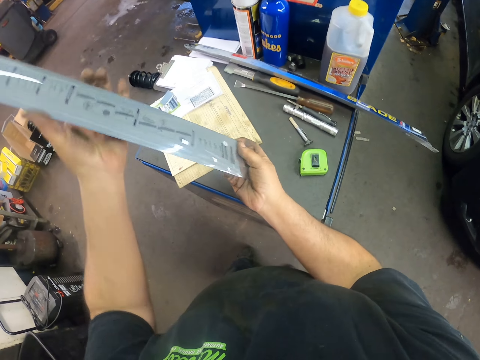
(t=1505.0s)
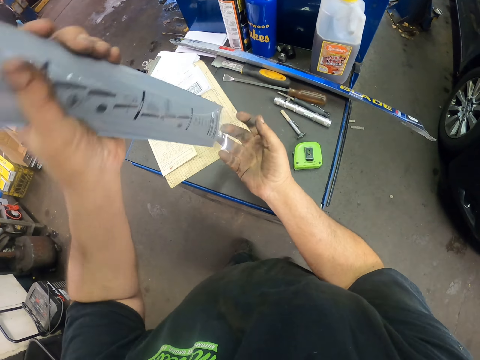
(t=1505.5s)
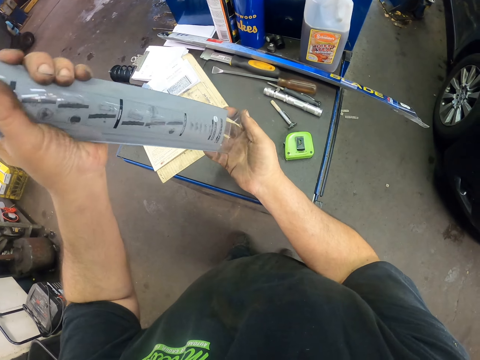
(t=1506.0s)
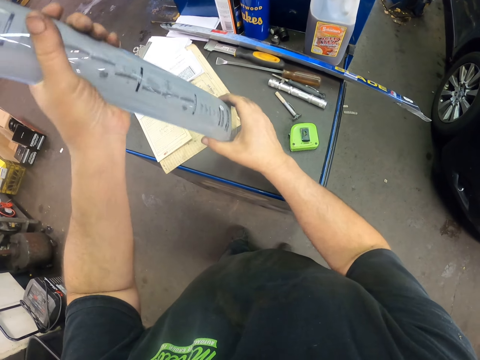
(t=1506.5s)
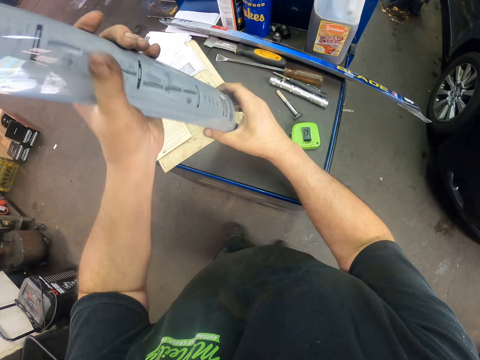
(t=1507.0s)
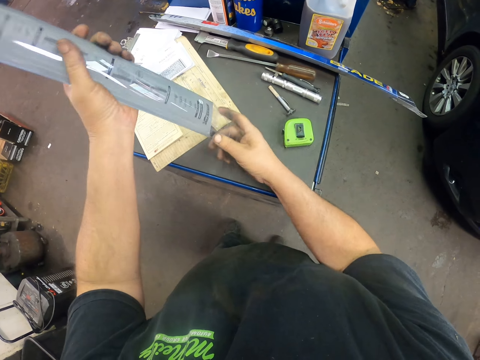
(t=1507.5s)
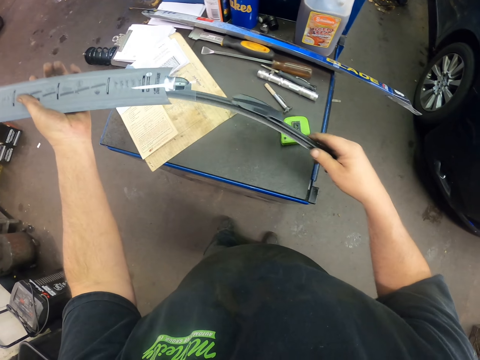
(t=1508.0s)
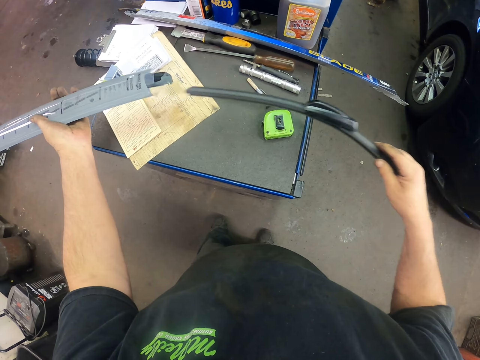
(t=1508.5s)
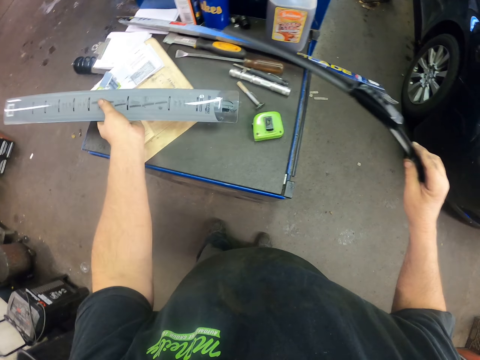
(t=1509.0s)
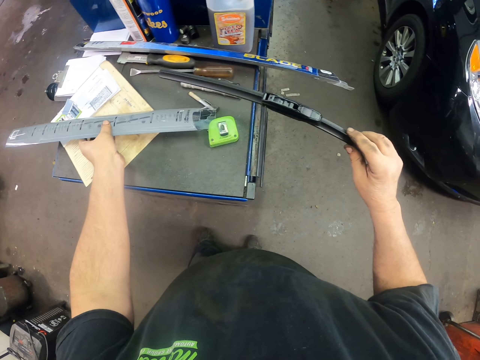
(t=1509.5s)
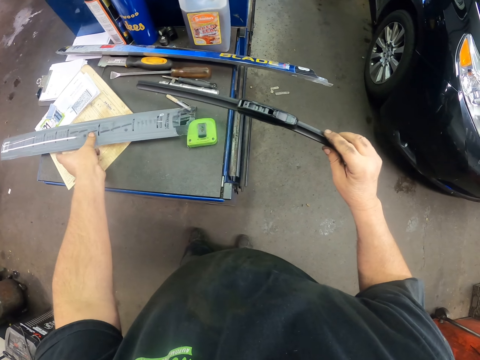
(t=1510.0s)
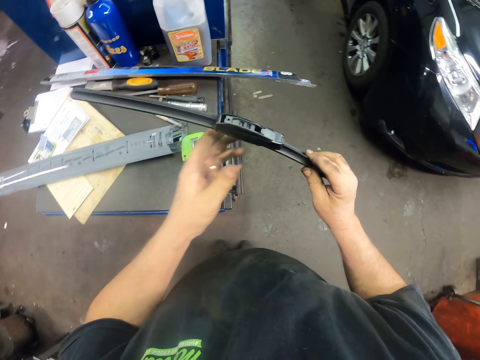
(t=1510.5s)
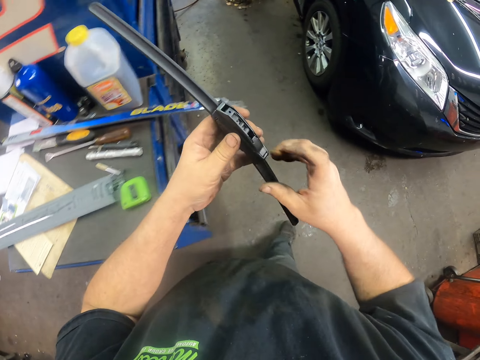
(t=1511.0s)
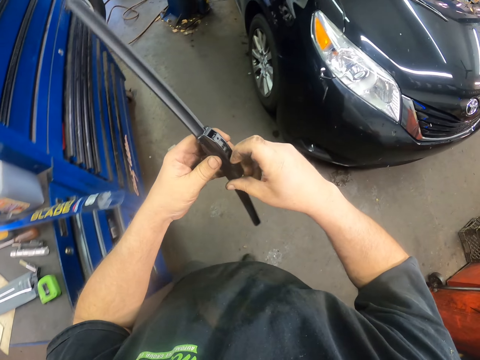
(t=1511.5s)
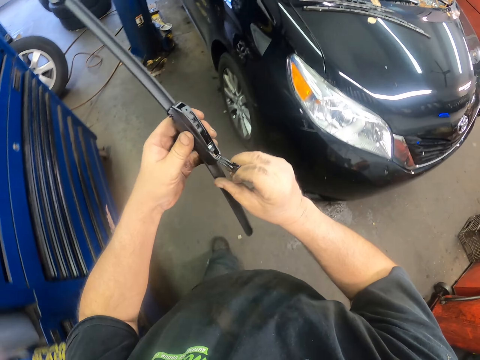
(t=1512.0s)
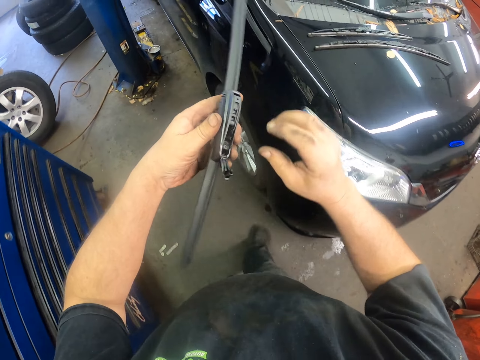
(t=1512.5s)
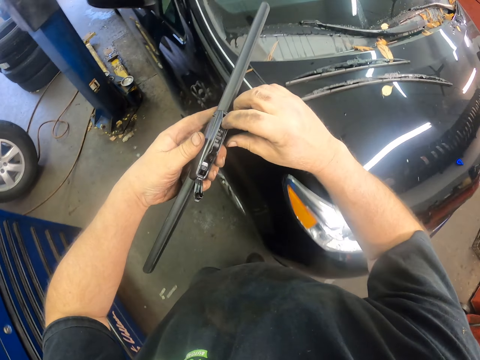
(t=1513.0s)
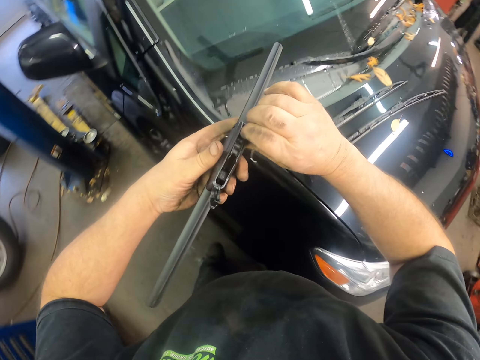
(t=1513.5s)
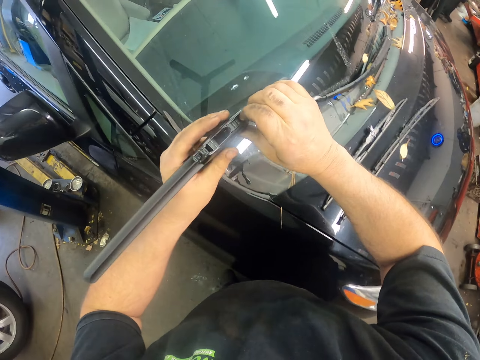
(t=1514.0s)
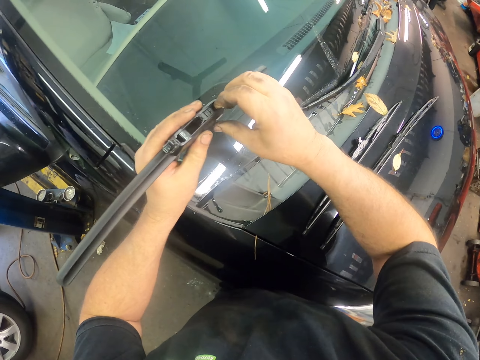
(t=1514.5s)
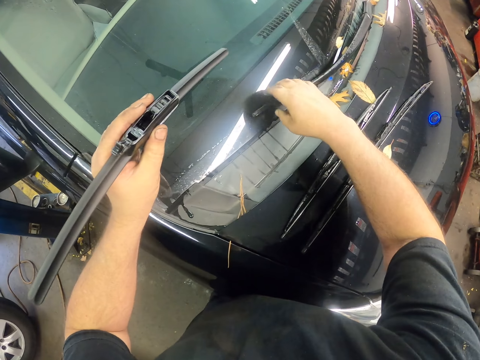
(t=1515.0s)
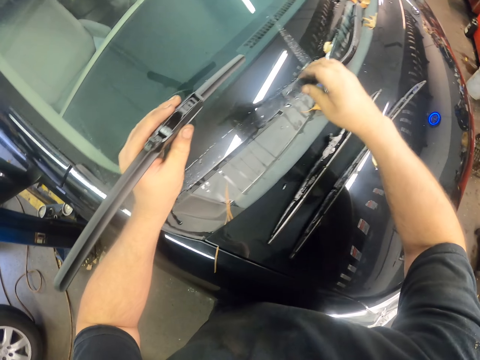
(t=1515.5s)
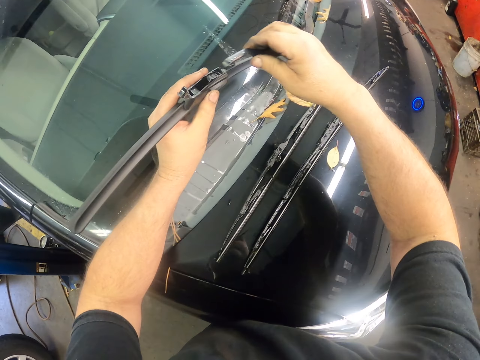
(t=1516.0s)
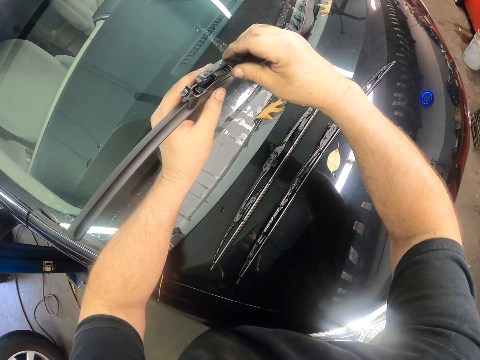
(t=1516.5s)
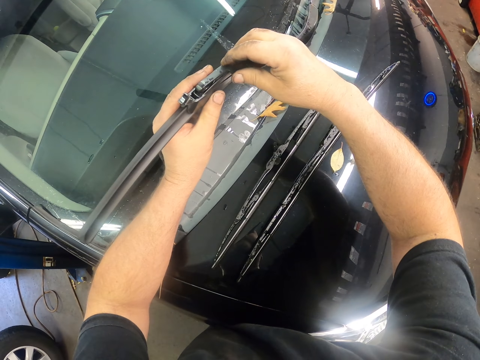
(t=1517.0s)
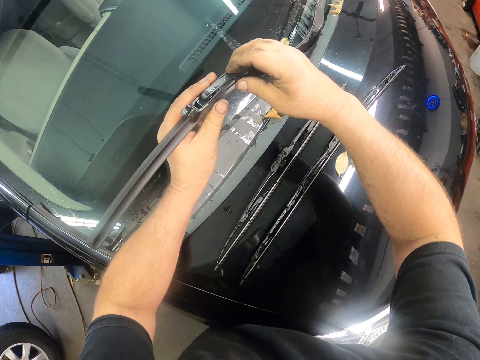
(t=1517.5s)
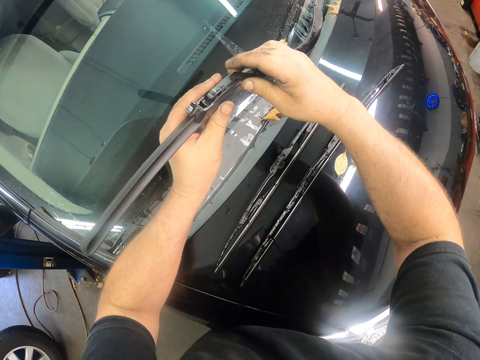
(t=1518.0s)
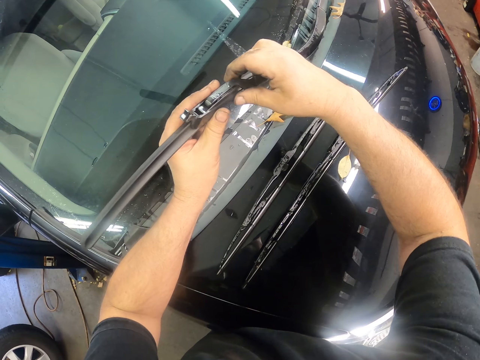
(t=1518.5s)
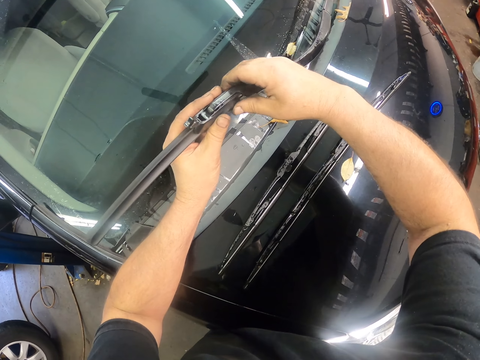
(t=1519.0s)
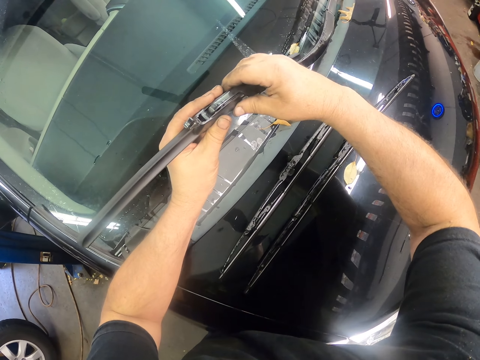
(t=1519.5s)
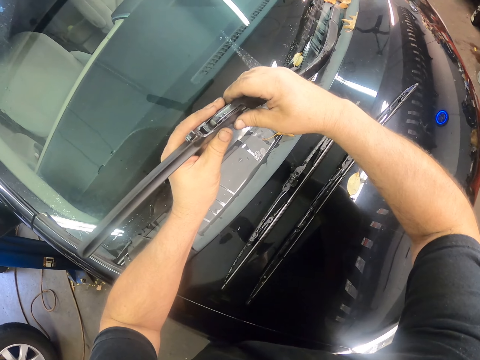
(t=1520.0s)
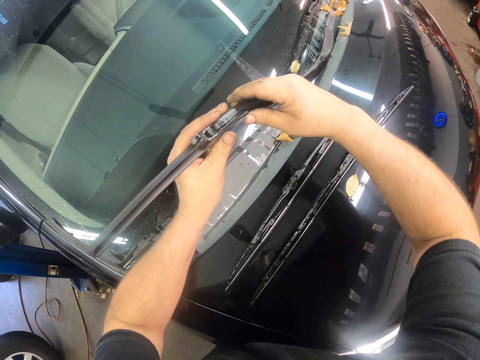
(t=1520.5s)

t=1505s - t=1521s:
The camera wearer places a wrap paper on the drawer. They hold the wiper. They adjust the beam blade. They fix the wiper. They join the beam blade on the windscreen wiper.

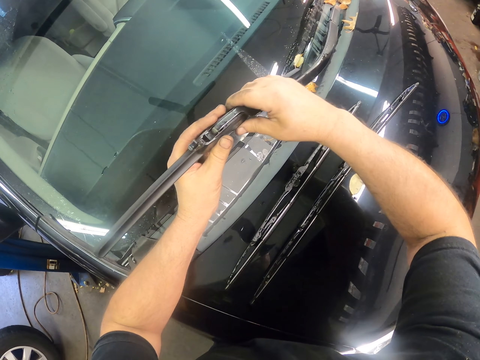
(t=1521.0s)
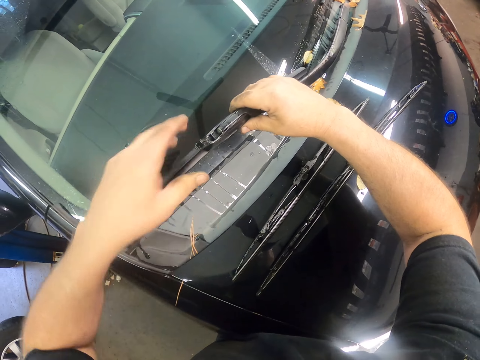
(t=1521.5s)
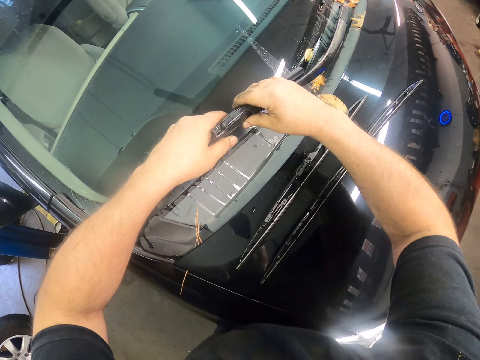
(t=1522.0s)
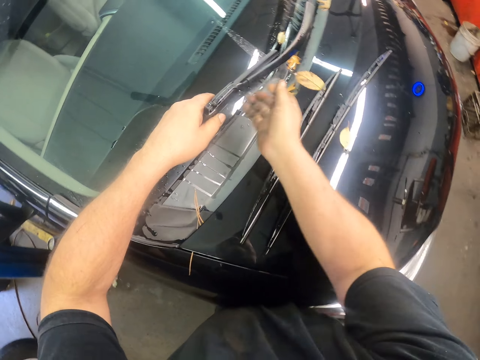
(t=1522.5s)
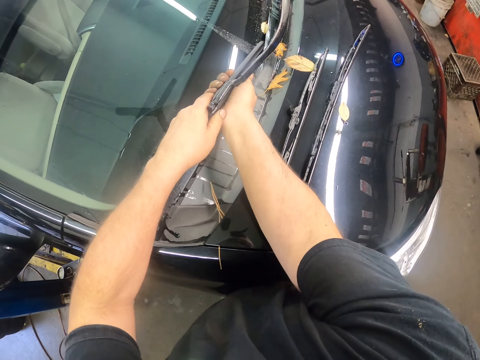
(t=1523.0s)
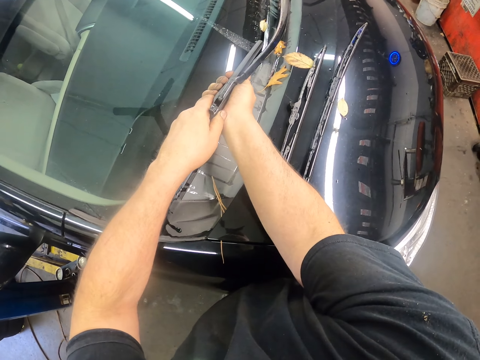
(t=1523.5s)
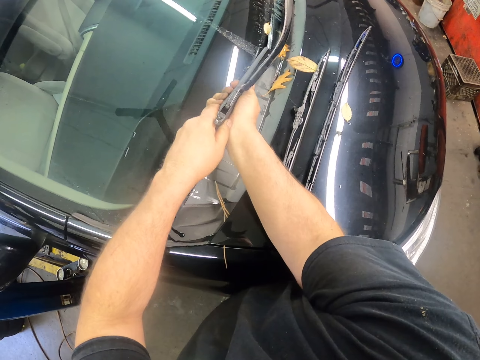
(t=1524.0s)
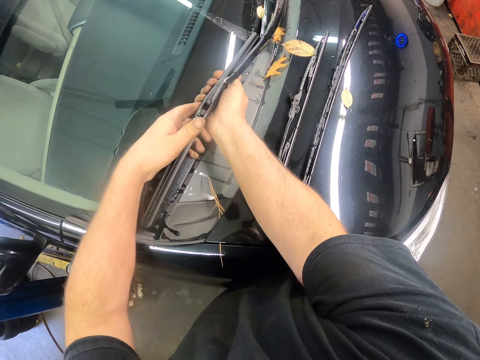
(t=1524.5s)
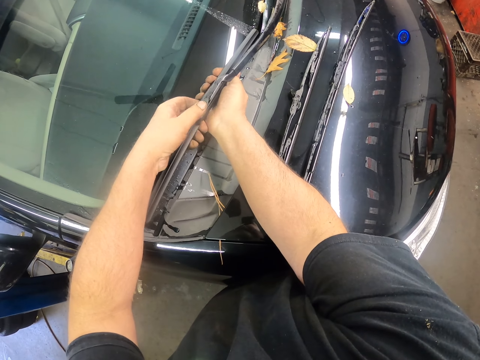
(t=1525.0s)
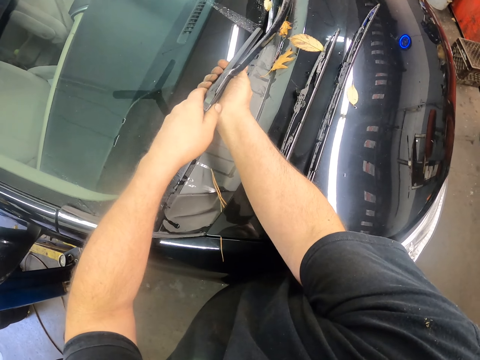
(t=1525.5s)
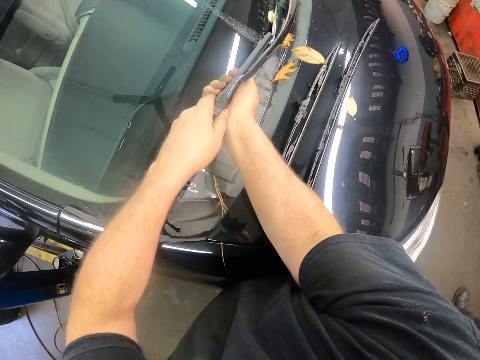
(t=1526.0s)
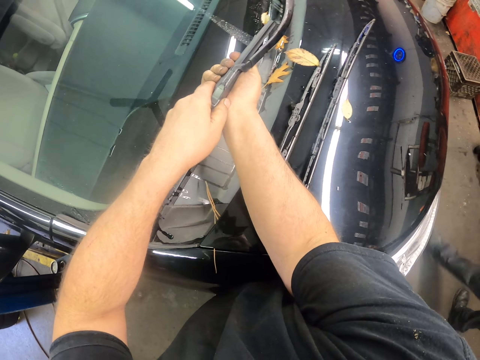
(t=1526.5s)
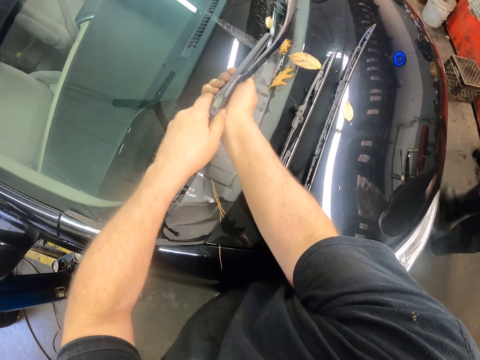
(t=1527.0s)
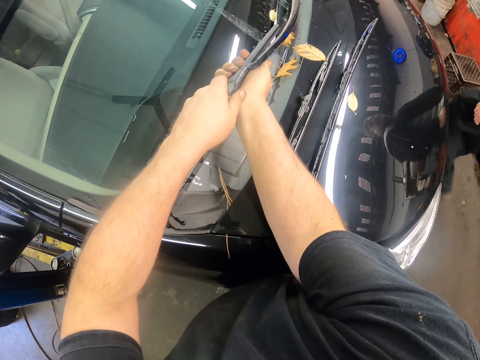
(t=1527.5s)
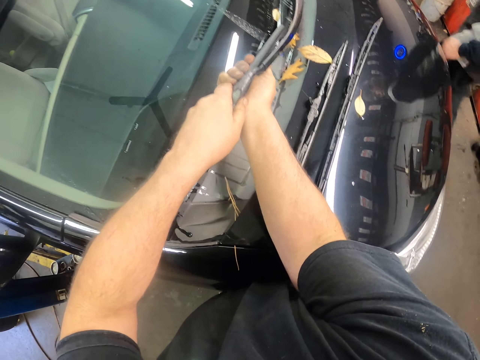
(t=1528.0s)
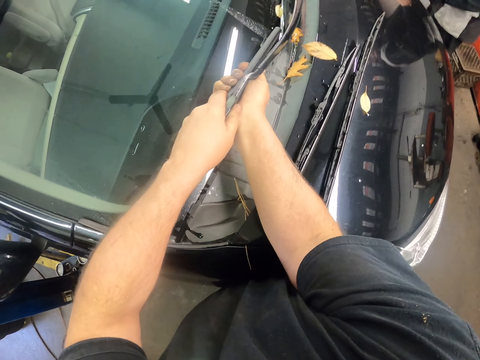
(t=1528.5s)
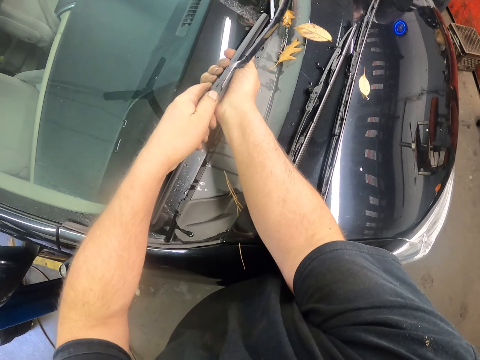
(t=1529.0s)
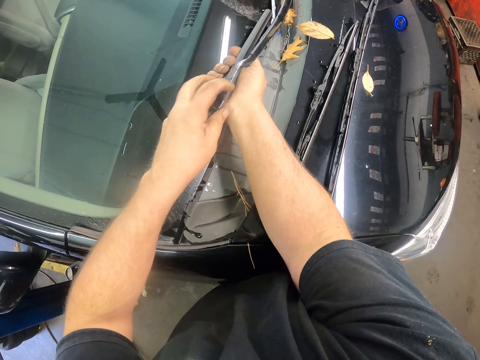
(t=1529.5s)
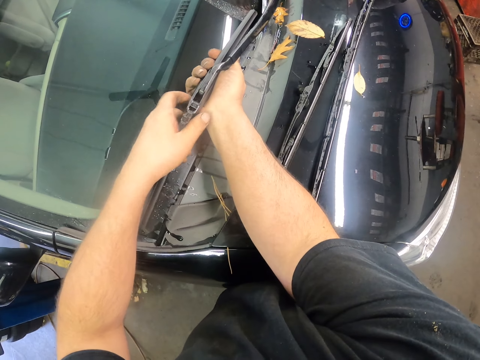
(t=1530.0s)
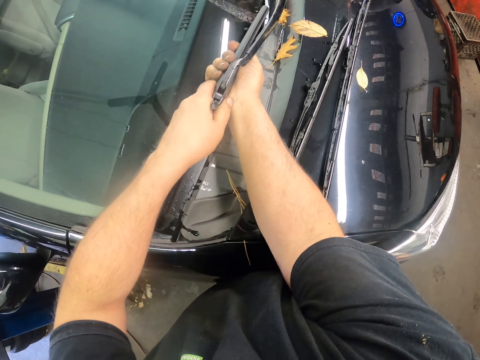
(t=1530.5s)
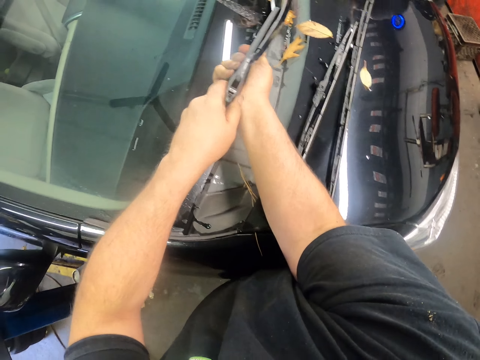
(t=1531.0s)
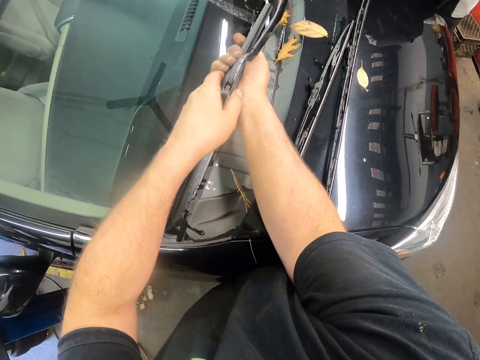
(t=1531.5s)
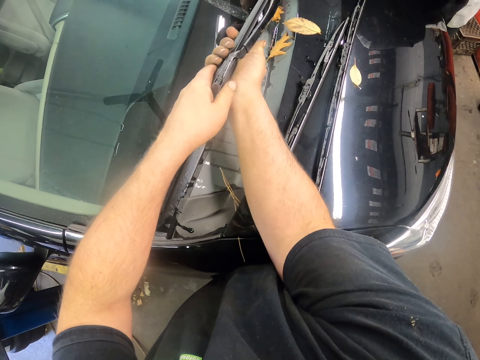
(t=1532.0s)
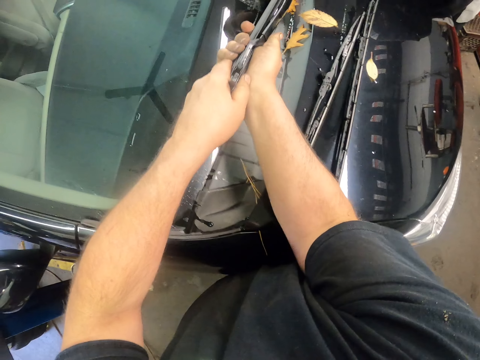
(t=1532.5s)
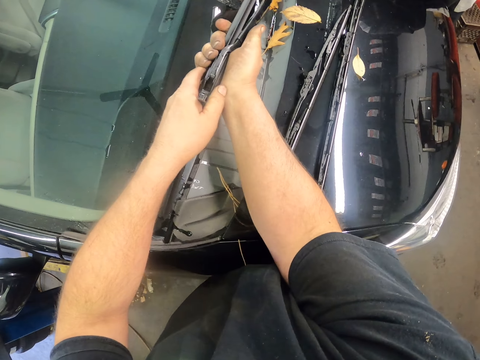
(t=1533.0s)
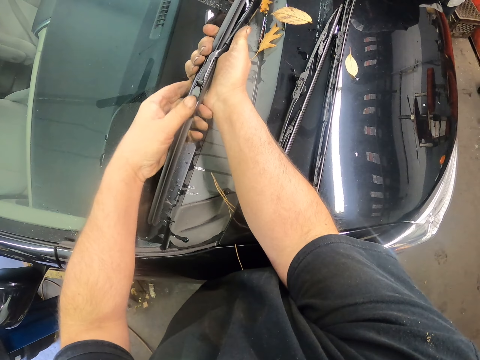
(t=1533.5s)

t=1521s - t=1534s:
The camera wearer adjusts a beam blade on the windscreen wiper.
